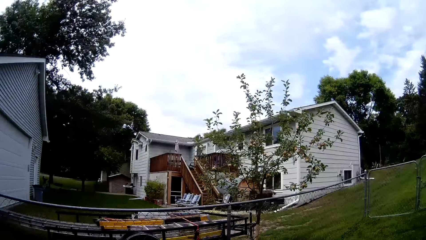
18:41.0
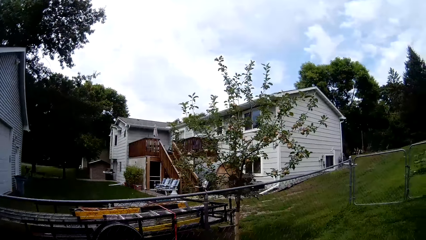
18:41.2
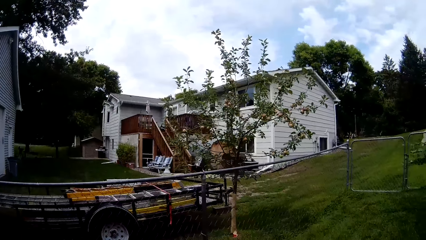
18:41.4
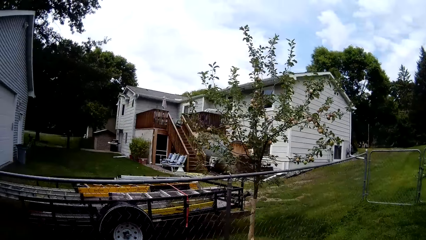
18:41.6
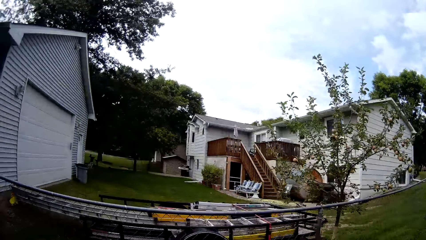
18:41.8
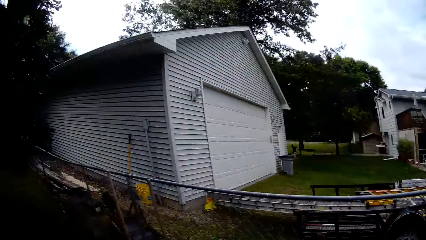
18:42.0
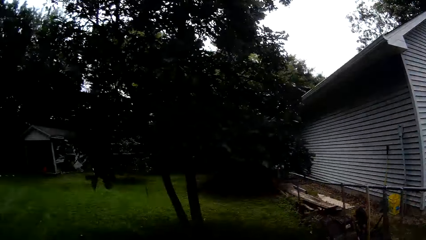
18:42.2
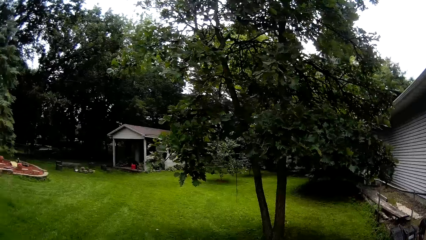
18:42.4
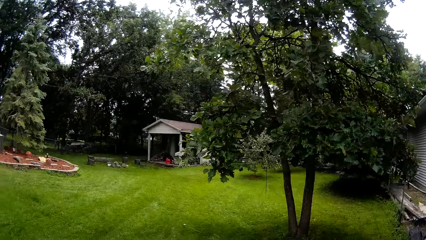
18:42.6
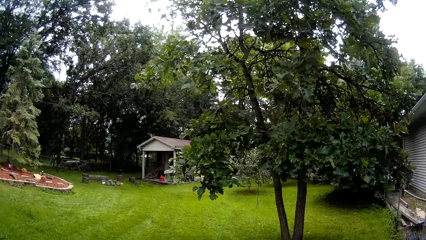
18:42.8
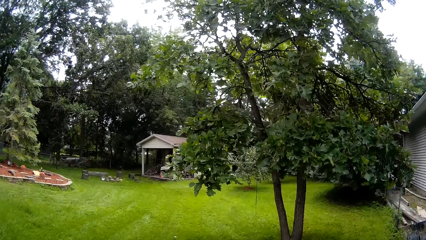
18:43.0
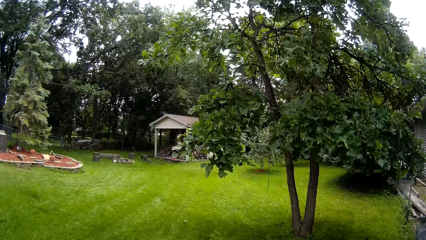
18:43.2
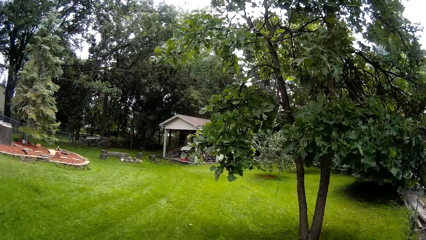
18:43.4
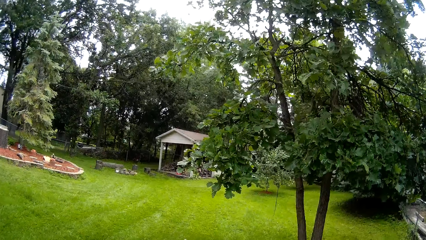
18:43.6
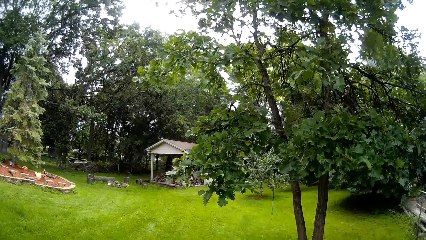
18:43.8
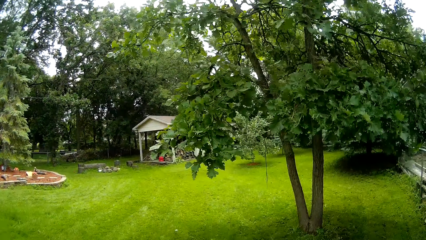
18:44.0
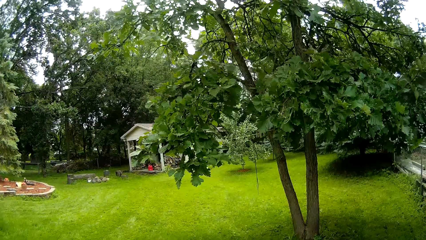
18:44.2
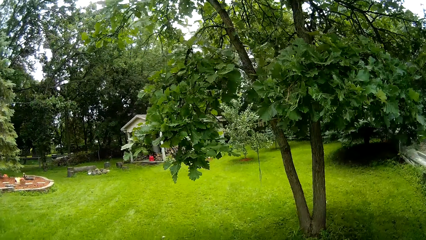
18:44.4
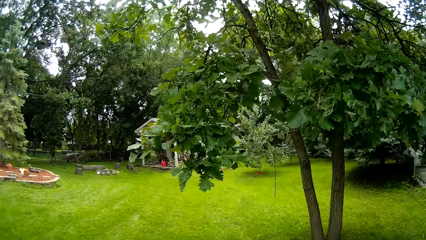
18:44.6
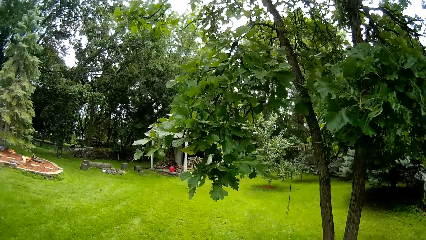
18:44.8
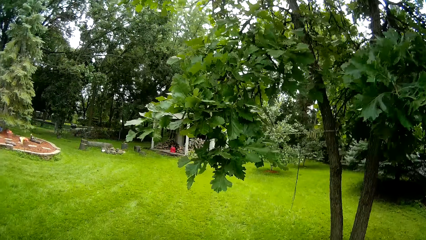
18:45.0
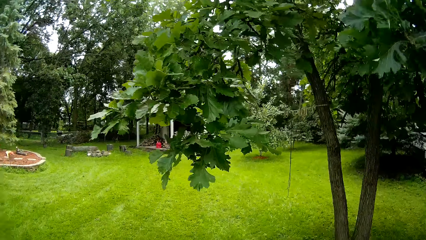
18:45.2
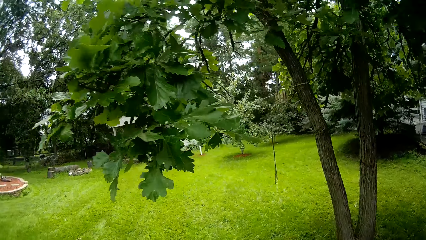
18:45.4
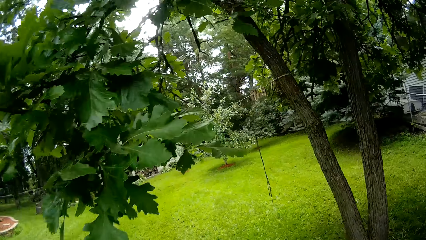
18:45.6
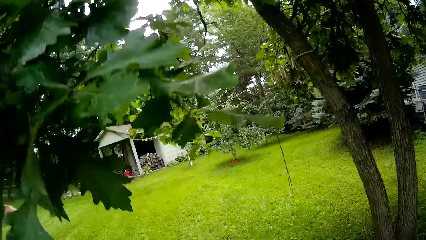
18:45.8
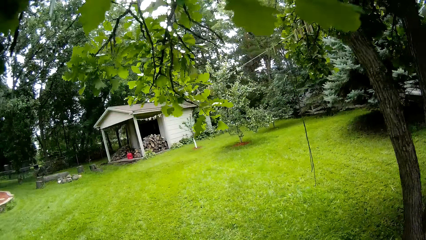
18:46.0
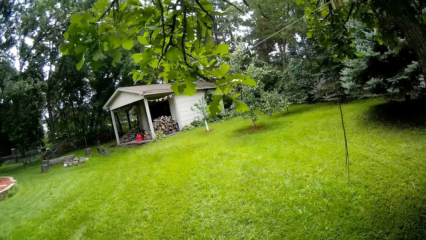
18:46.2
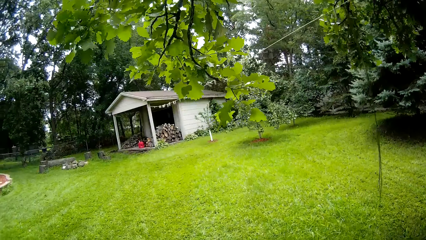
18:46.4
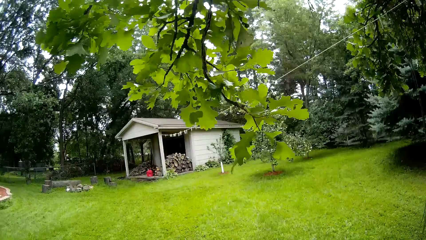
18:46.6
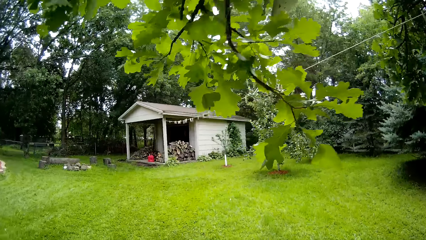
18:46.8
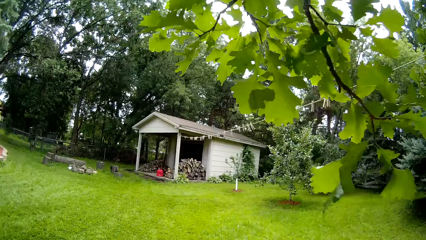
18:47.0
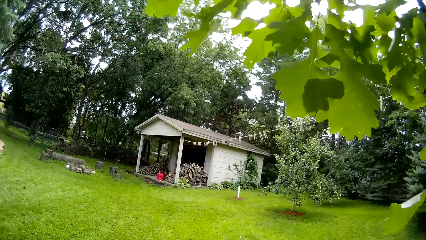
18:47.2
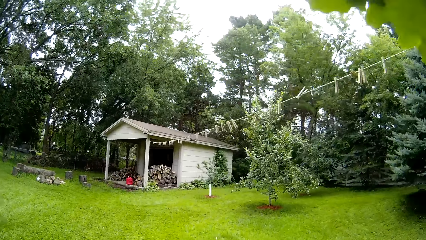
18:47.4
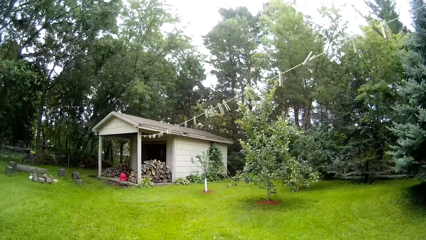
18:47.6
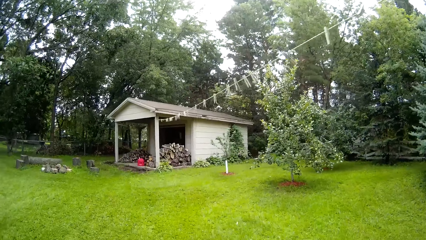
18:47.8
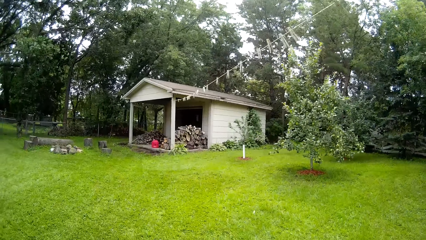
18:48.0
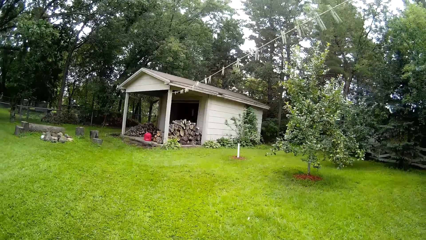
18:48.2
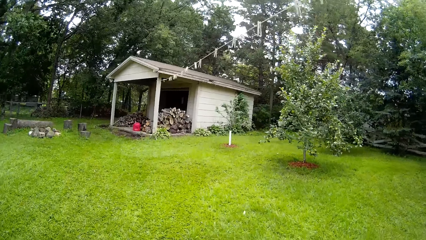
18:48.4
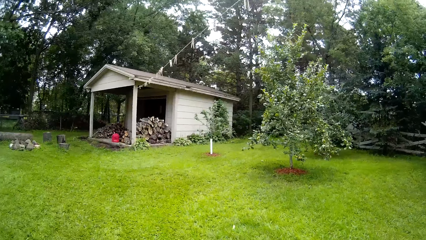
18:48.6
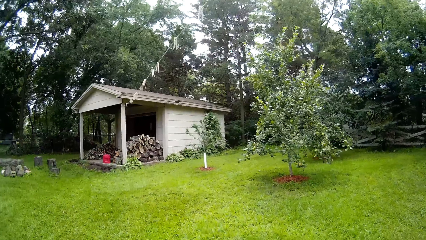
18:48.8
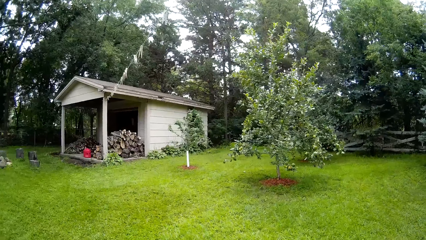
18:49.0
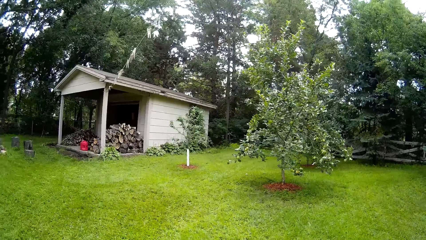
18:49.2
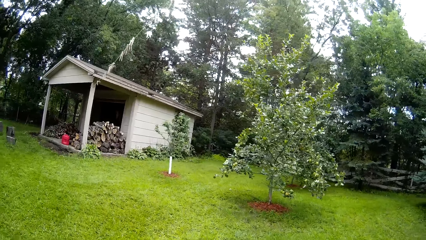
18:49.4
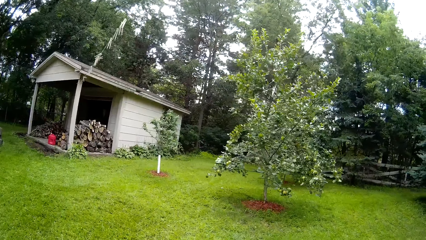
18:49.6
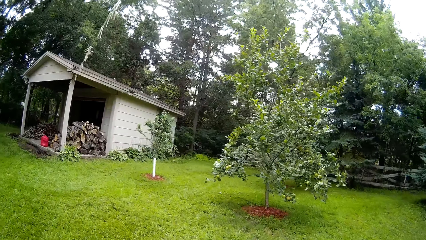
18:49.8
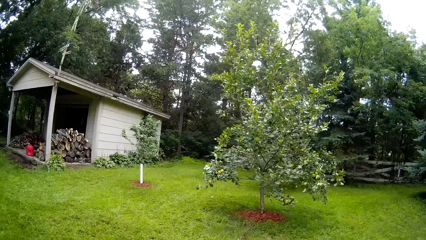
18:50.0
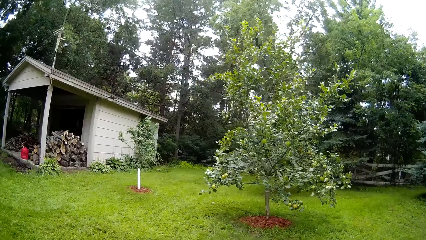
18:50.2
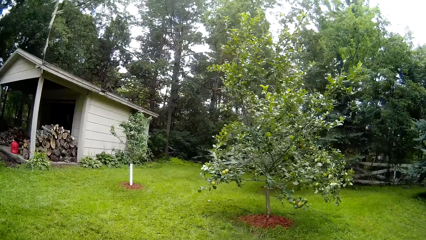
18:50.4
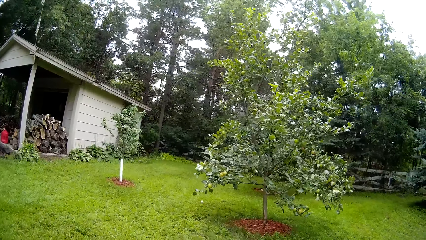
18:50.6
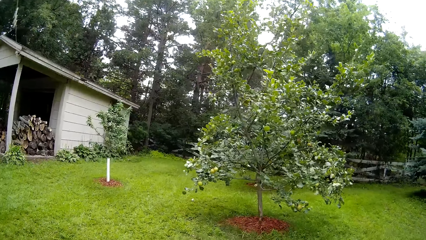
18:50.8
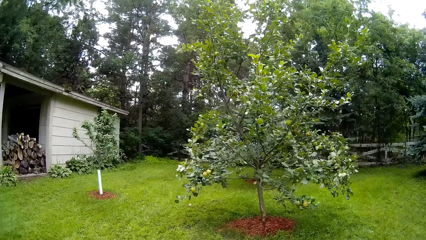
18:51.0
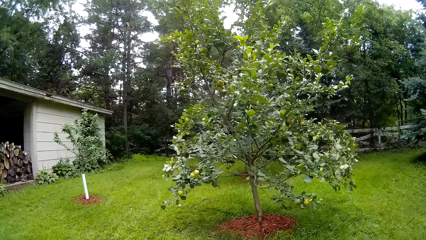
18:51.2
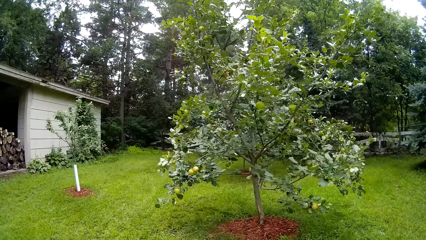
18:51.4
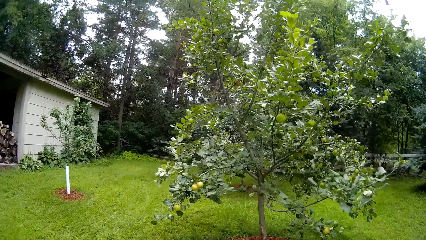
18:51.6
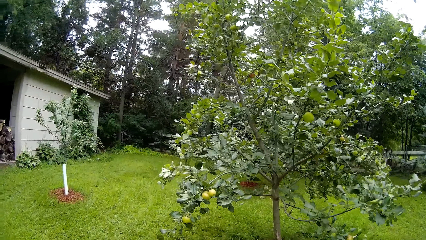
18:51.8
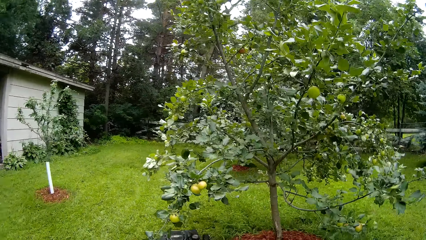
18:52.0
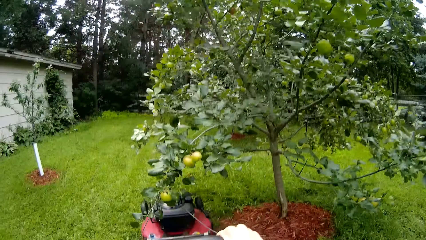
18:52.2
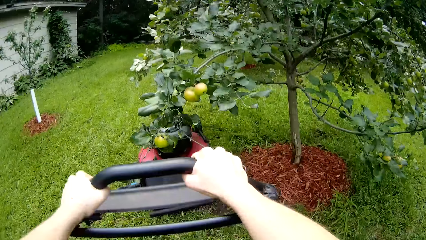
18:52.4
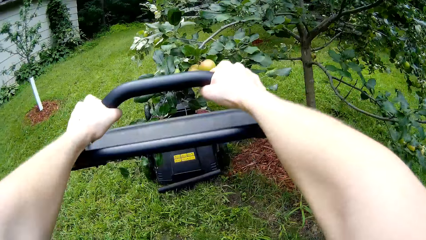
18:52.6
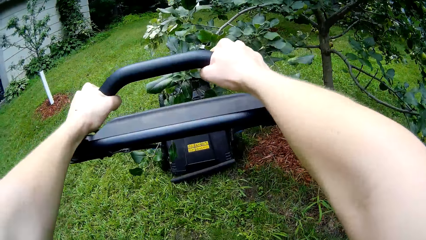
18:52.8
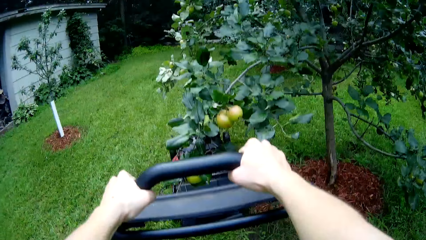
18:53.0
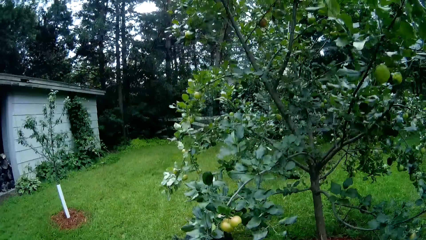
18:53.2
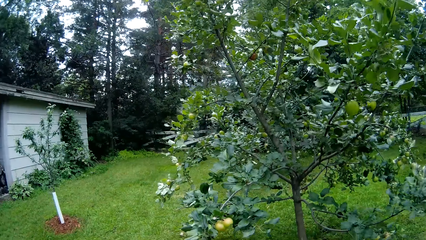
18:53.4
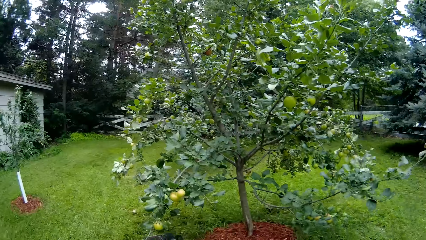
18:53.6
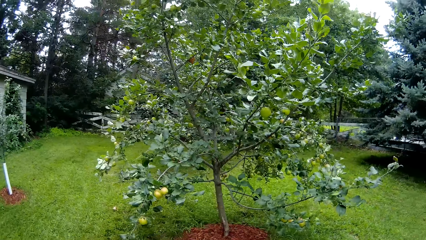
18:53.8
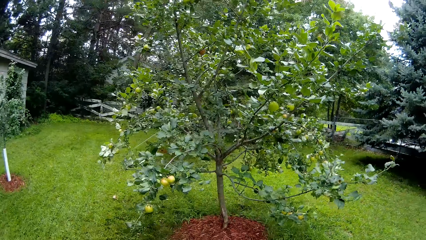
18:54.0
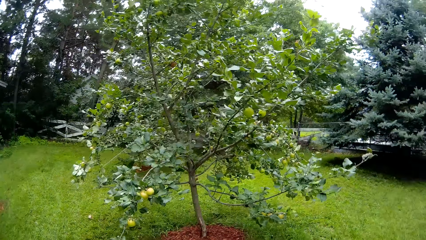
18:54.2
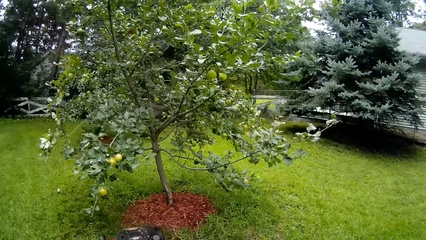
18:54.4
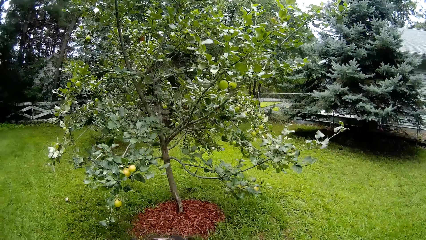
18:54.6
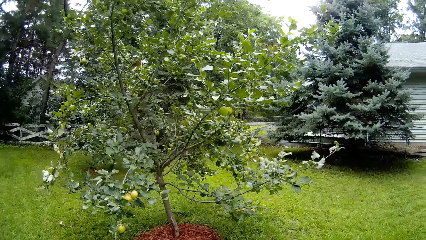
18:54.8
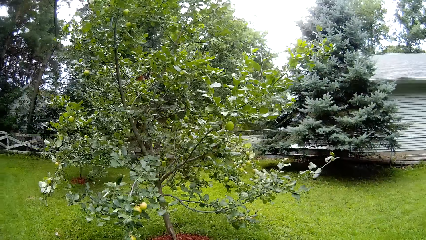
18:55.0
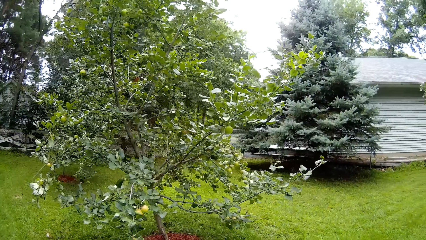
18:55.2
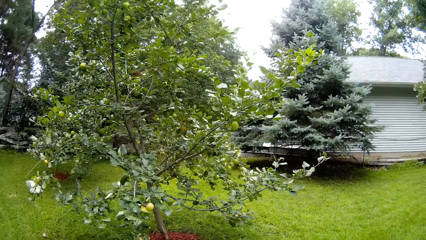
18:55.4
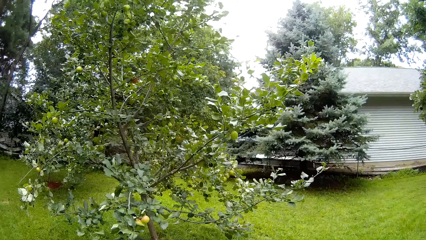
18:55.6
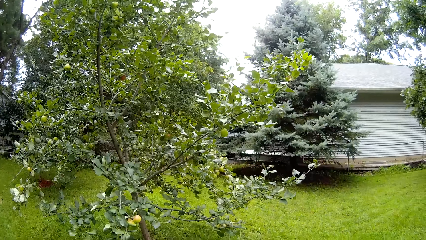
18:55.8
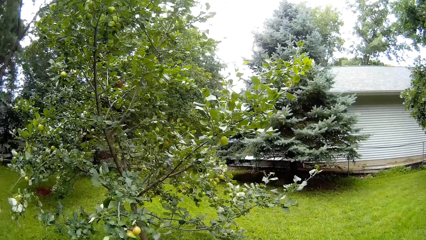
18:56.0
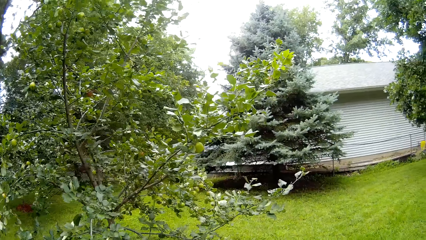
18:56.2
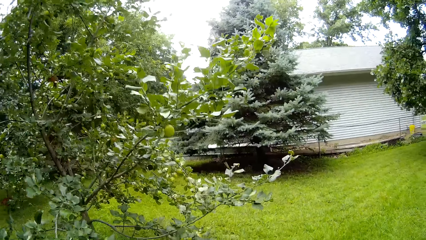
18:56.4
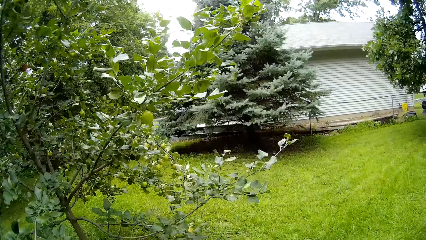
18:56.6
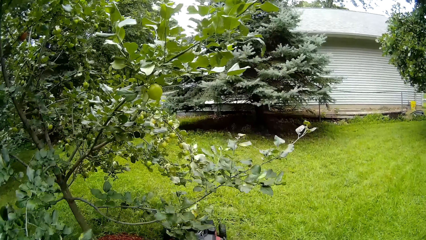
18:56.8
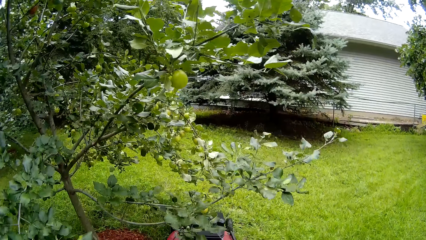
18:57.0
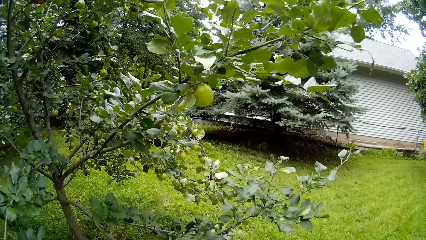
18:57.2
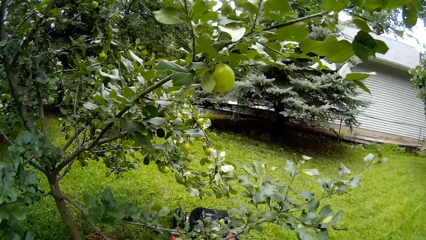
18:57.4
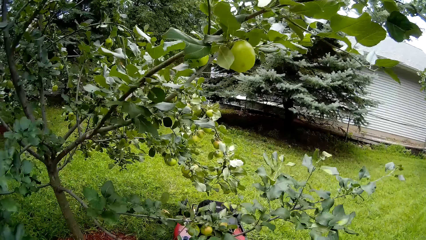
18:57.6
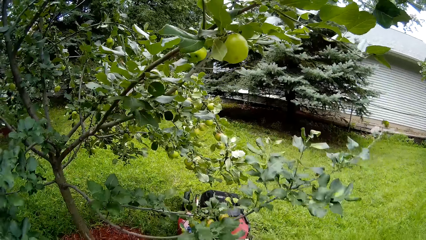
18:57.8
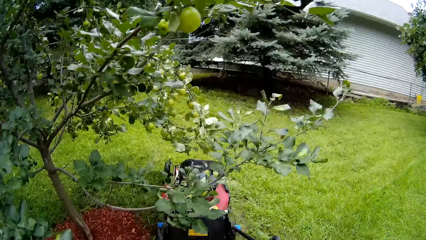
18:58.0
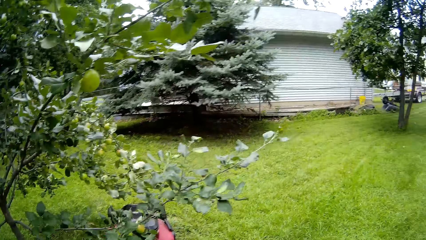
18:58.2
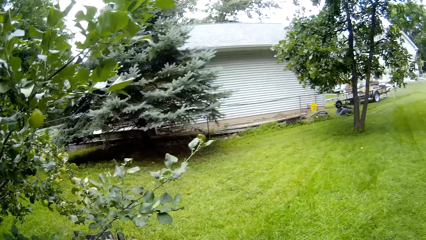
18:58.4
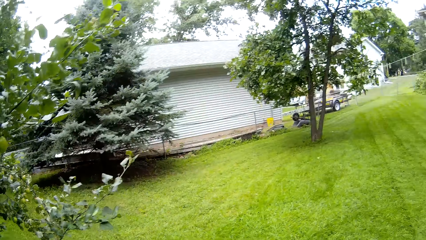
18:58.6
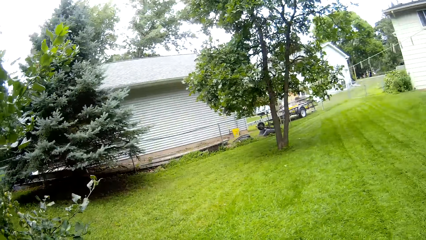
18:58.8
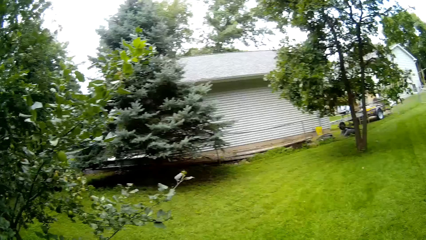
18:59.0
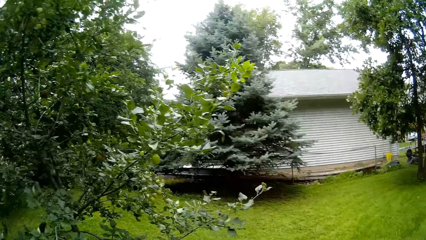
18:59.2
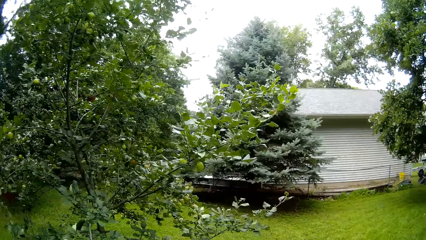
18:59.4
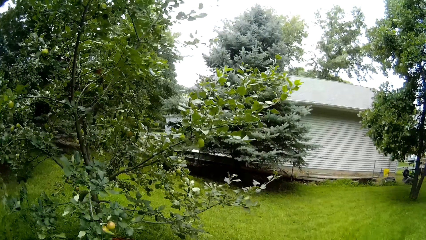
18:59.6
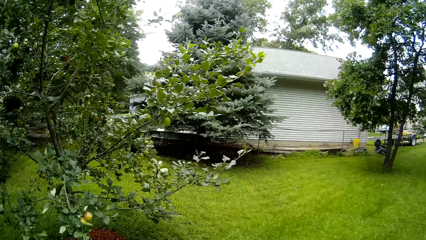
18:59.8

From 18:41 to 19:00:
The camera wearer mows the lawn with a lawnmower. They mow the lawn with the lawnmower again.
